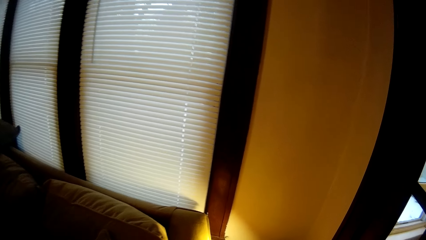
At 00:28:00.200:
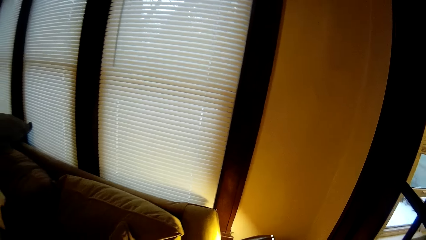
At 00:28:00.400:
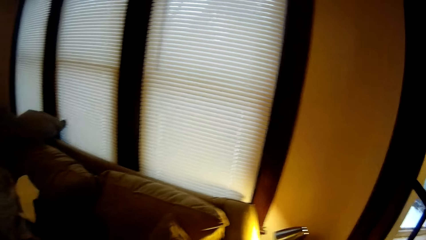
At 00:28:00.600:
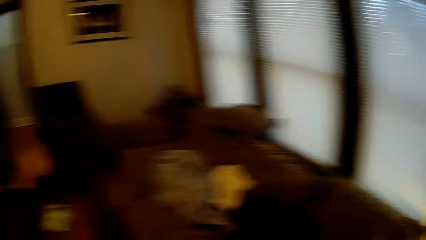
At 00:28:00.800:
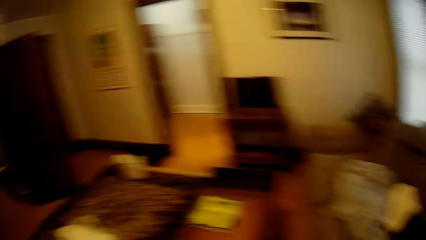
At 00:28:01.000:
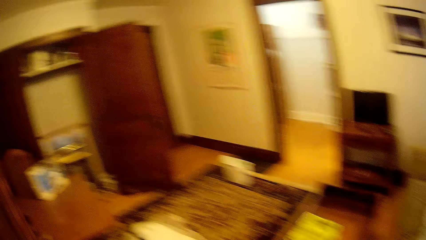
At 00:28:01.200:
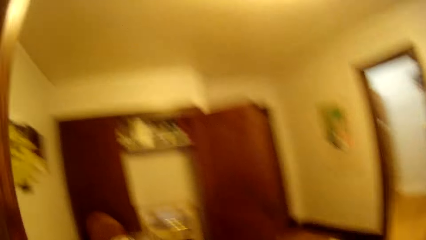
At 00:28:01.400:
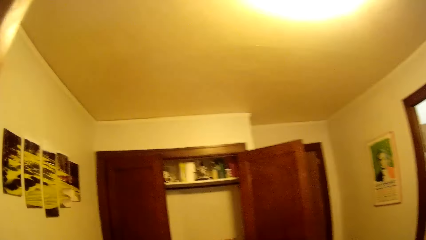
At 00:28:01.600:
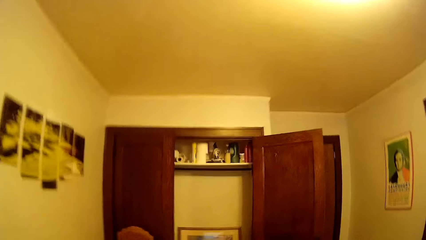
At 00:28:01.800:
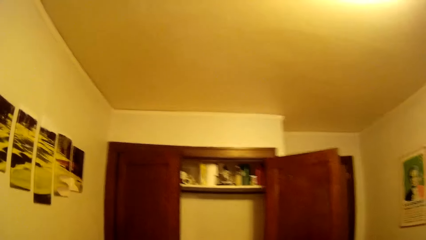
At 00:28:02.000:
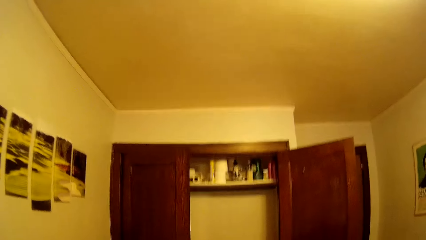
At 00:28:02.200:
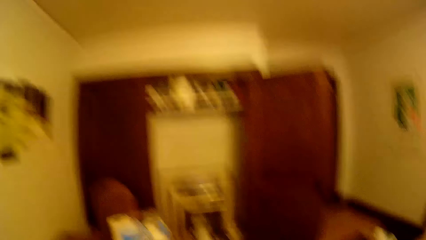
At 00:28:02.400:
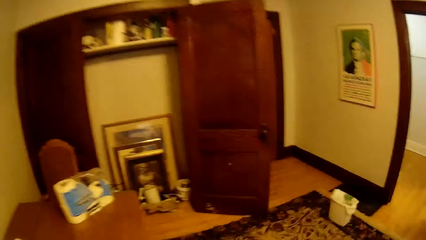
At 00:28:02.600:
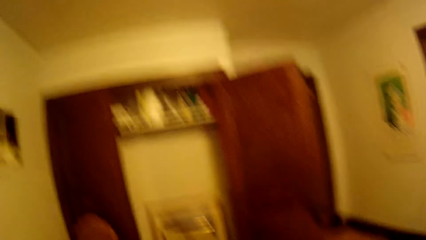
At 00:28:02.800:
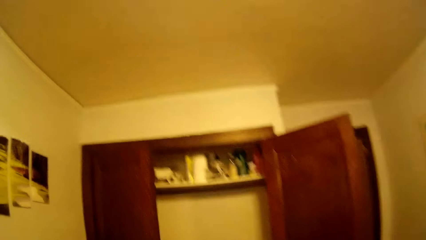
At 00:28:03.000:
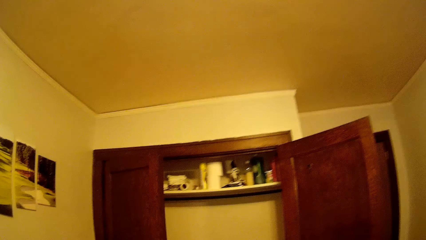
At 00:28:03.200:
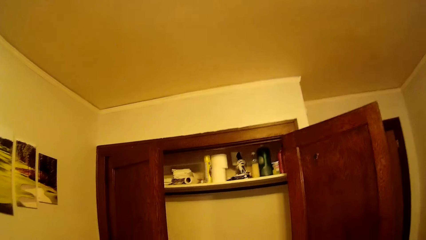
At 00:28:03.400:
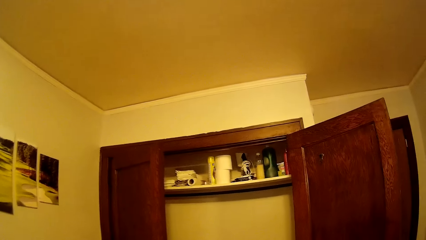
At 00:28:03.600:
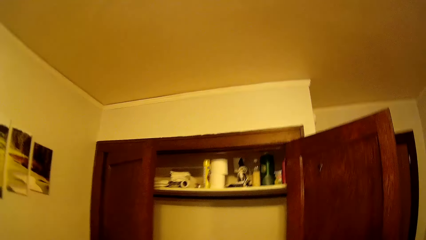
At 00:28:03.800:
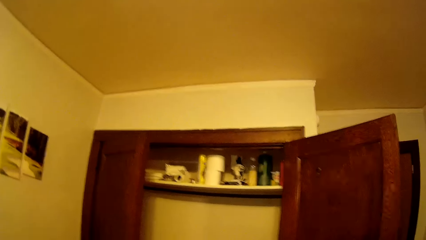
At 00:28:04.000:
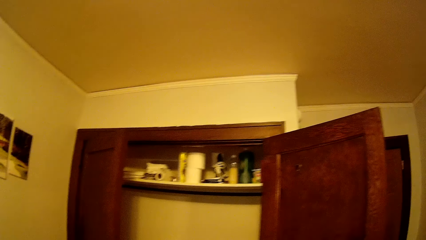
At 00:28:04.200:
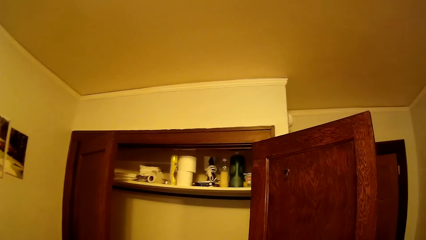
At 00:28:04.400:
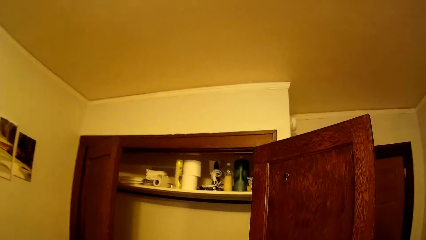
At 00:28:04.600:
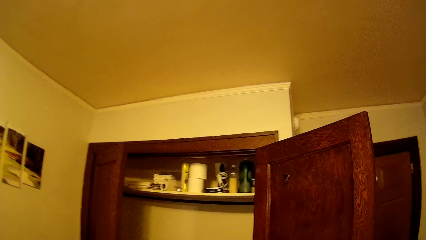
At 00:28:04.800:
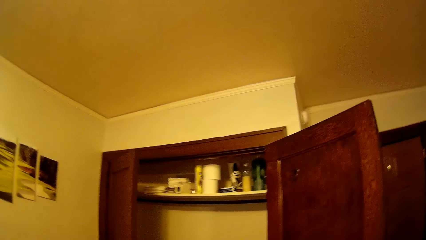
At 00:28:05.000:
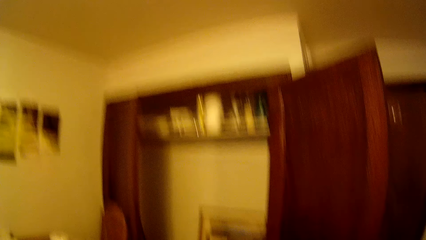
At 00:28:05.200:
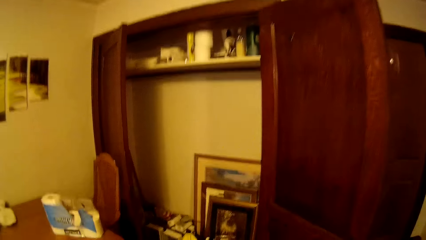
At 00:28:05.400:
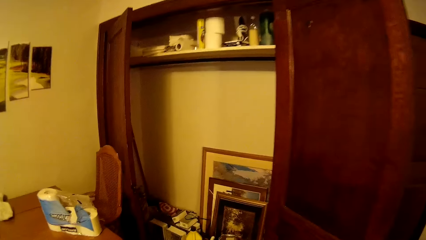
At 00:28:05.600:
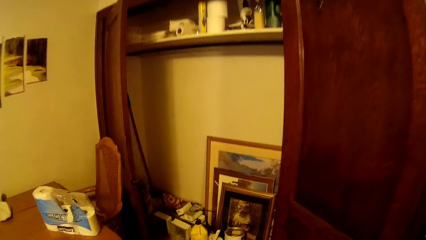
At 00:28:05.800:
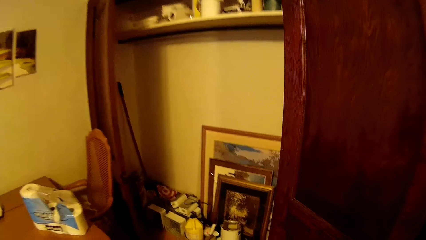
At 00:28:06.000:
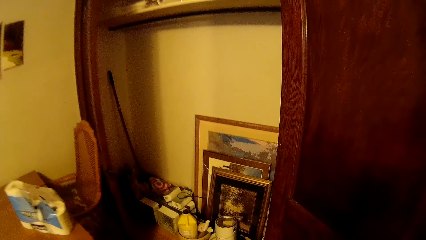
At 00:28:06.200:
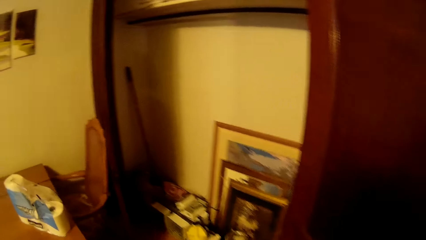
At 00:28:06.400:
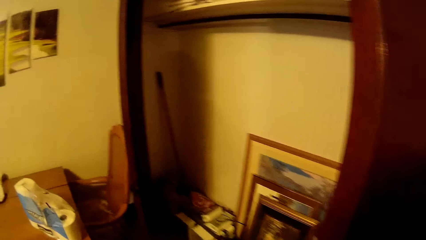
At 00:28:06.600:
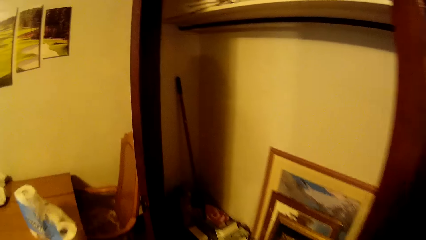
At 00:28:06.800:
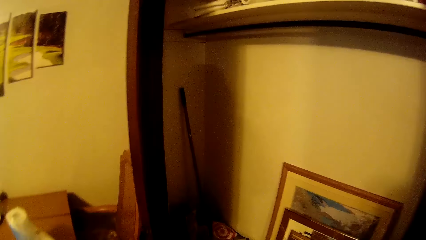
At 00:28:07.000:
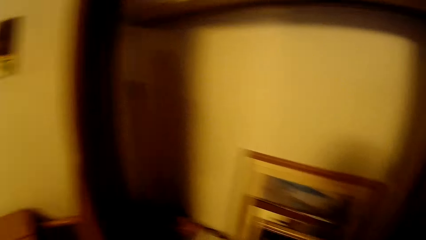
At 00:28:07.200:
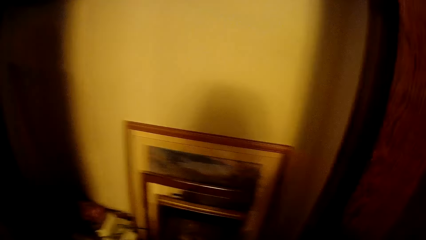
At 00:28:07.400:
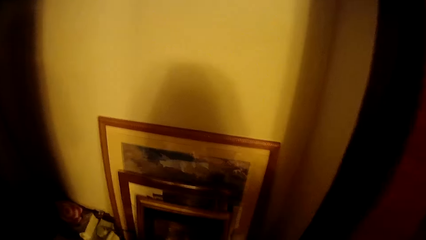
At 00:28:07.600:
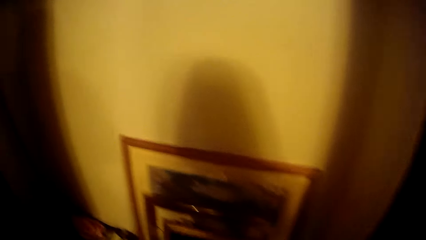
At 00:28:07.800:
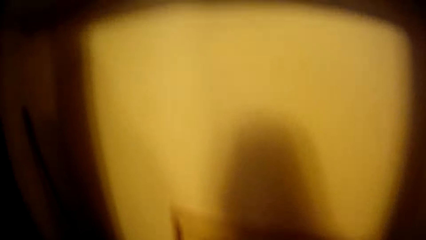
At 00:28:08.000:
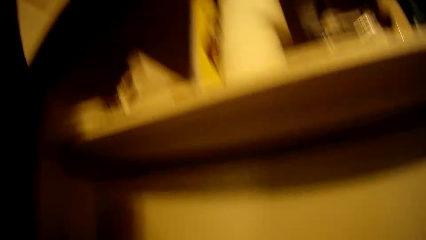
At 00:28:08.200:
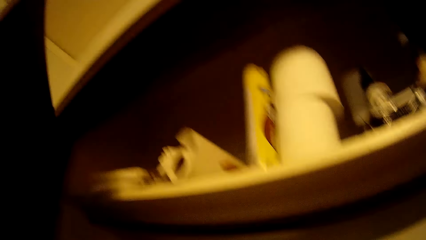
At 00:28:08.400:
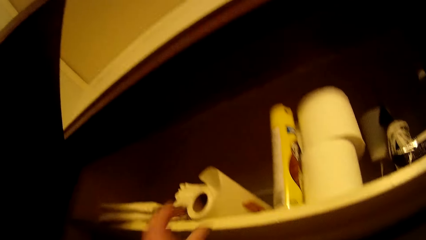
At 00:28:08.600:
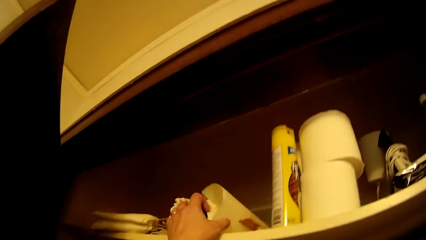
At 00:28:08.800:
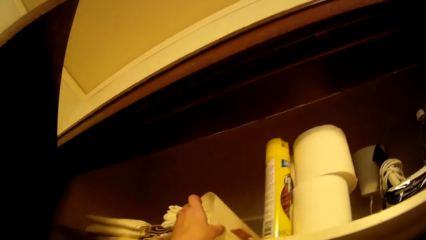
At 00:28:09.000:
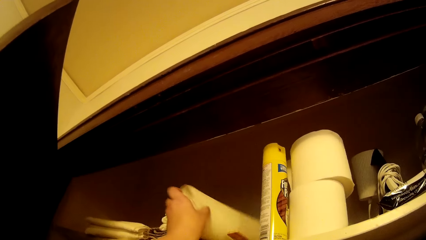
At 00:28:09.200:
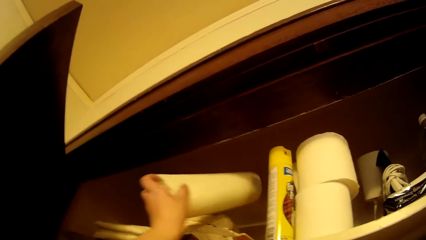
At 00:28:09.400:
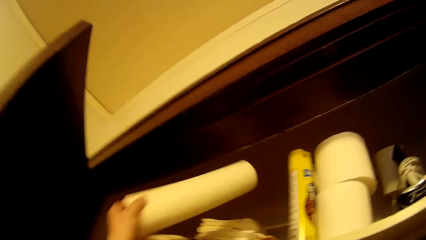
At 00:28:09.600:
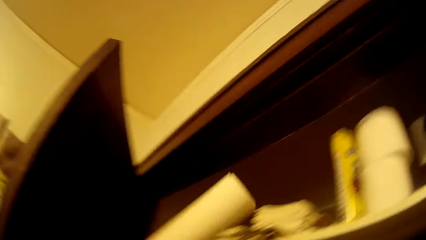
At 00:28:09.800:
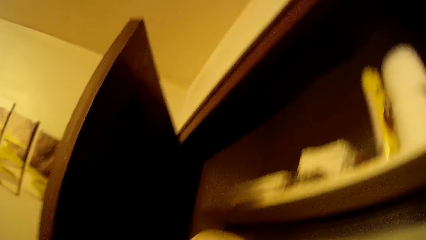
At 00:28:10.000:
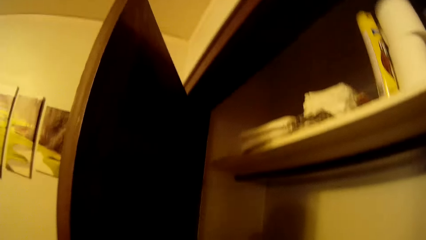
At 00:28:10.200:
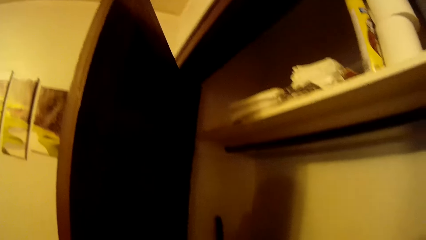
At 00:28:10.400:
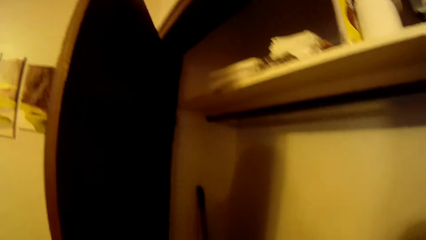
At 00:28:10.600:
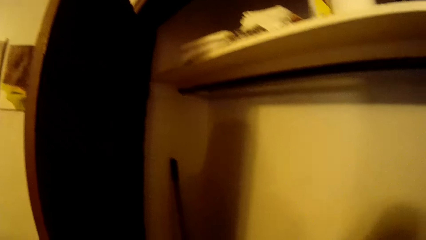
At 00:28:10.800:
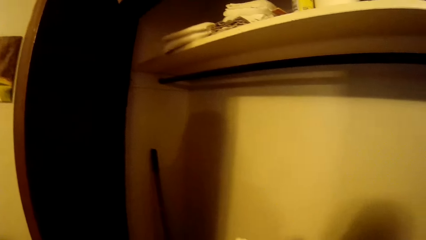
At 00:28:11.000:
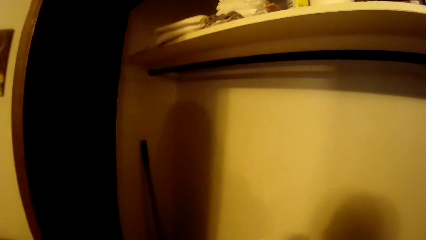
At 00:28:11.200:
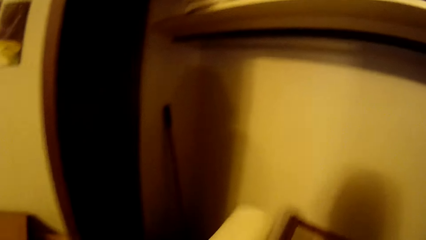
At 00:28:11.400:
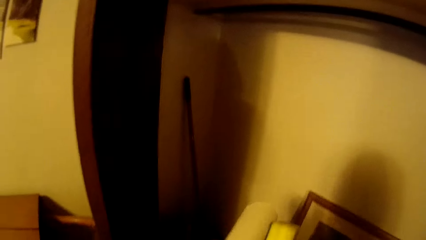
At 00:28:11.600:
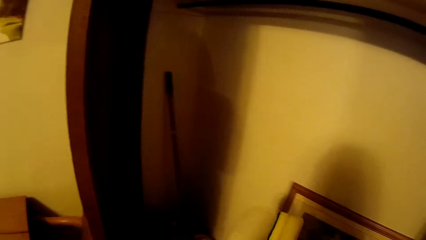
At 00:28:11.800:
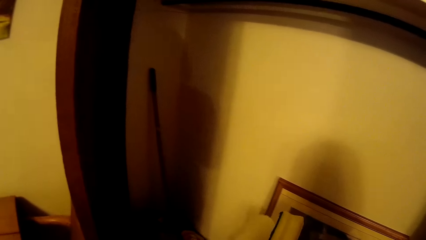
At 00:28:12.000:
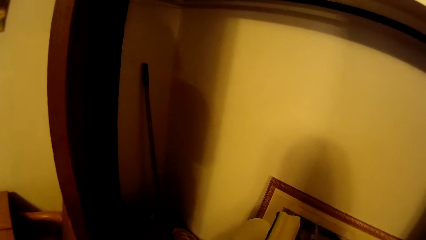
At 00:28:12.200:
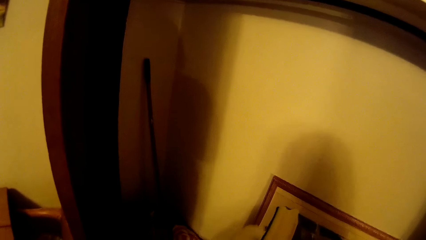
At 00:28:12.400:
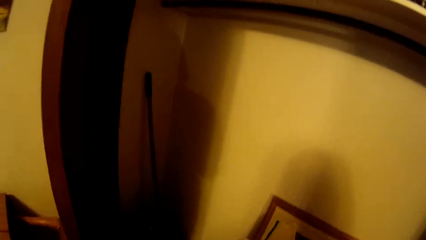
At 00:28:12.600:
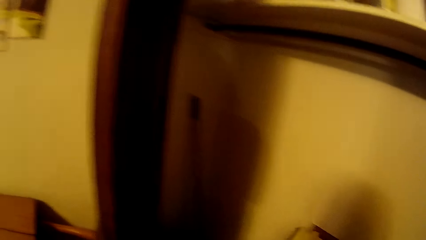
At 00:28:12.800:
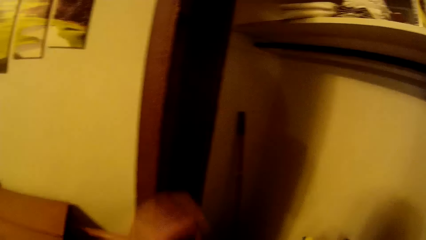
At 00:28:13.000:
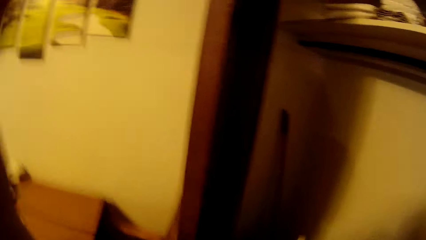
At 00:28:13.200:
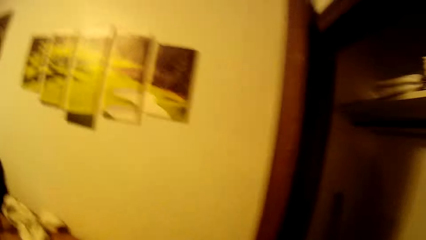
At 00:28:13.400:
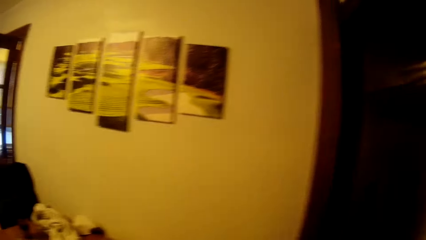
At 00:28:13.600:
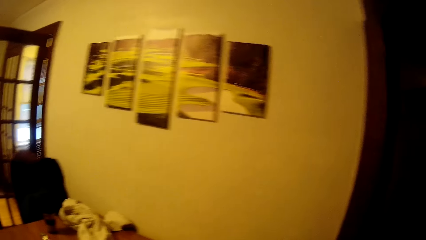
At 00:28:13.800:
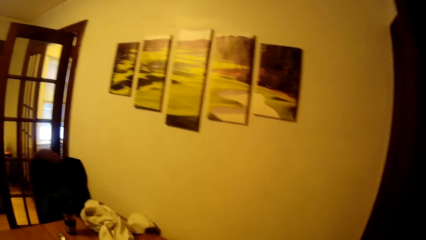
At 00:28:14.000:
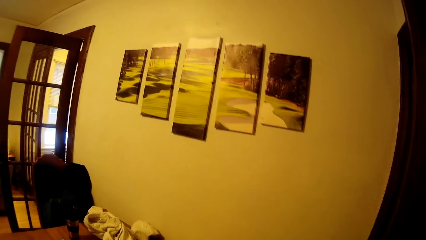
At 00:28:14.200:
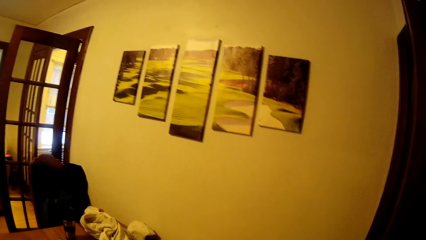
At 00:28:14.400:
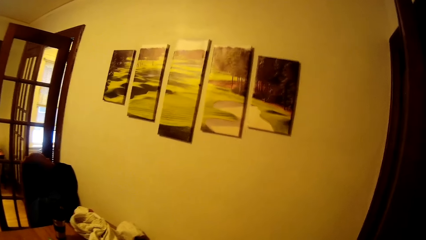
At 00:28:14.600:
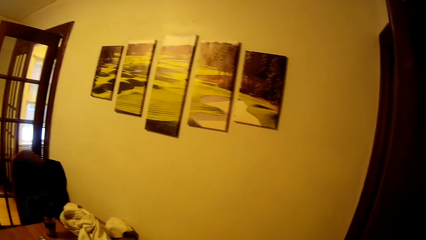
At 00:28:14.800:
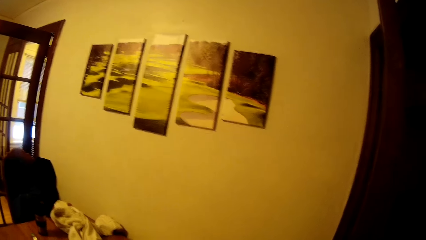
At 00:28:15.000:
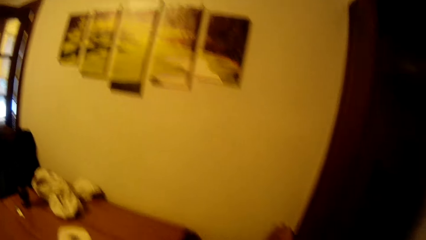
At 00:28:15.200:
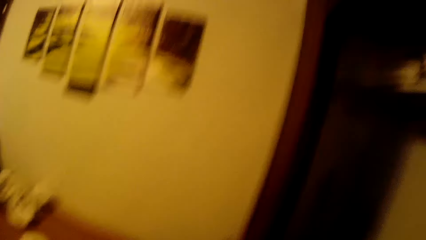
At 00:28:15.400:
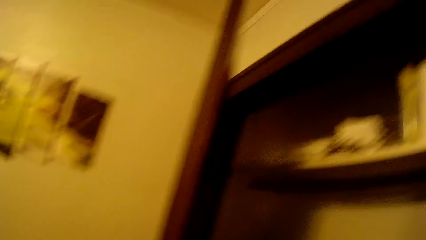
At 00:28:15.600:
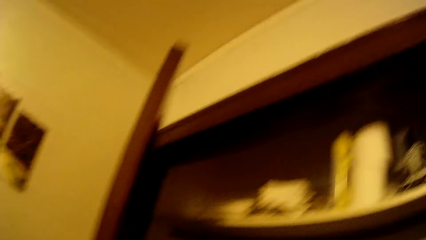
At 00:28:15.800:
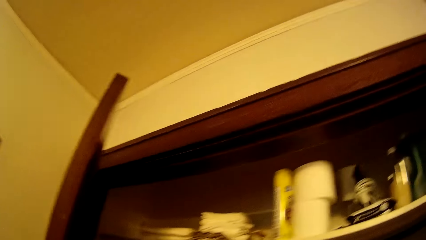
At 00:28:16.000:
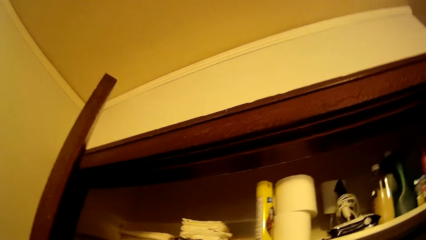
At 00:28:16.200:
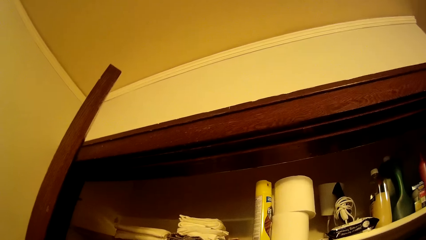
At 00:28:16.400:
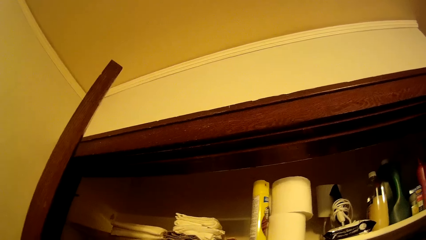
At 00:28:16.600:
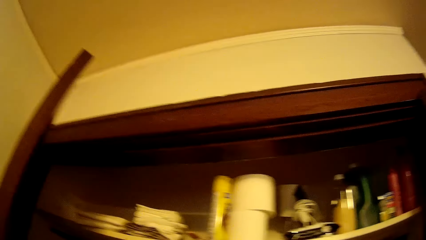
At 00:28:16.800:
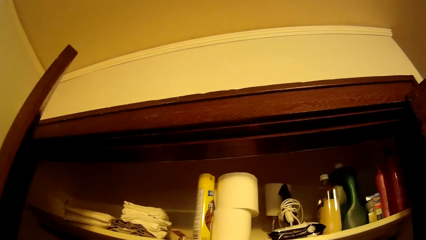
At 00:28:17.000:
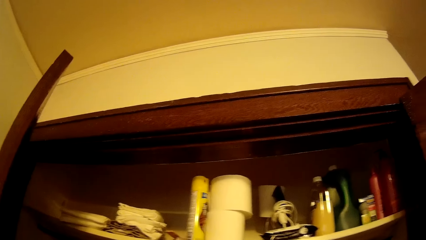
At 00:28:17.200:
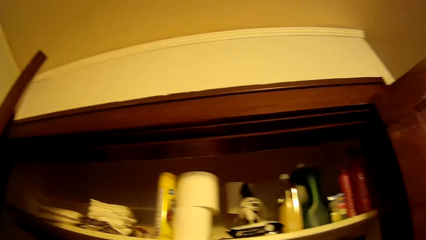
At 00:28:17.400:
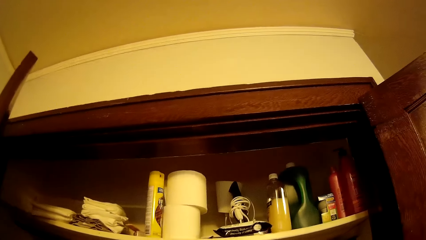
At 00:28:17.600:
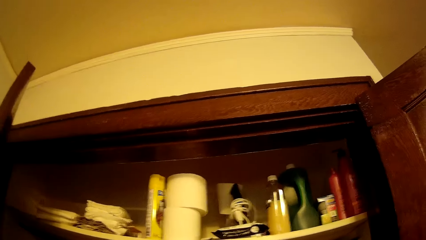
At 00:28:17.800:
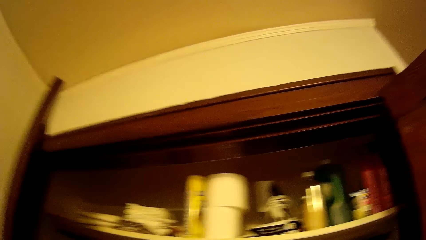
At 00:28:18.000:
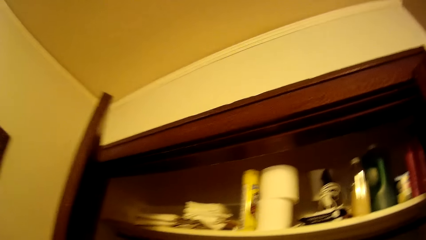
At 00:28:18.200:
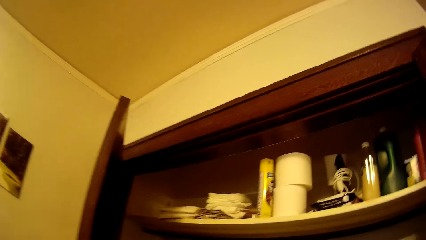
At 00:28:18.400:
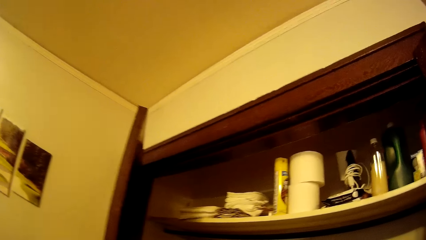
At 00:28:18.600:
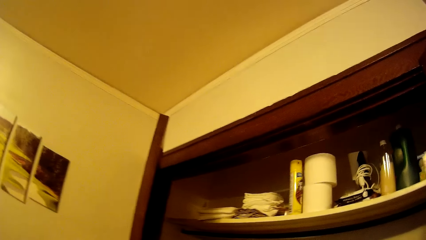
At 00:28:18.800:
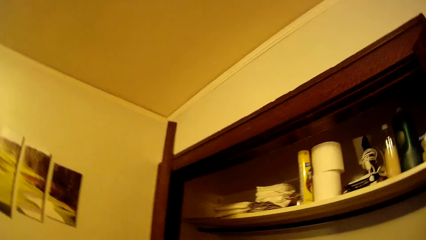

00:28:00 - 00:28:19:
The camera wearer walks around in the house. They view inside a cabinet. They pick up a roll paper. They adjust the roll paper. They view inside the cabinet.
